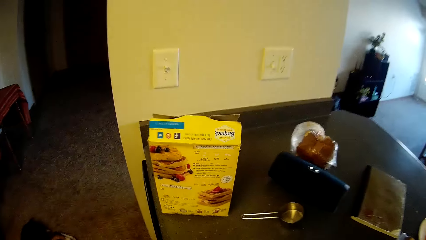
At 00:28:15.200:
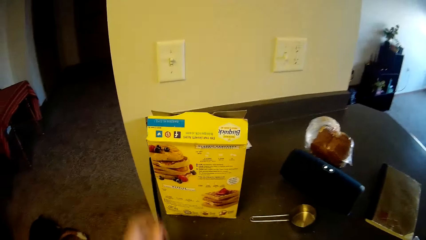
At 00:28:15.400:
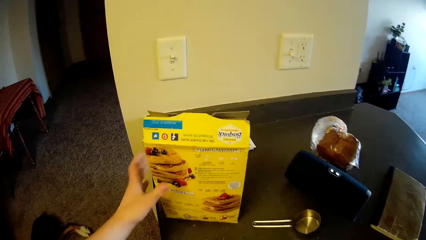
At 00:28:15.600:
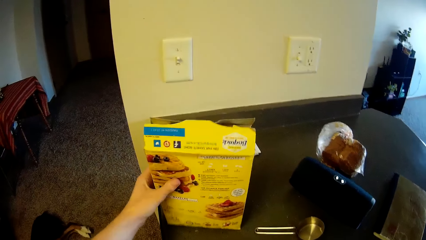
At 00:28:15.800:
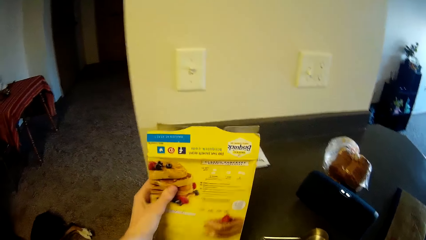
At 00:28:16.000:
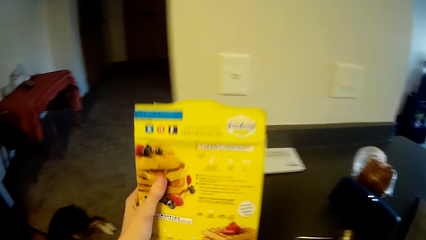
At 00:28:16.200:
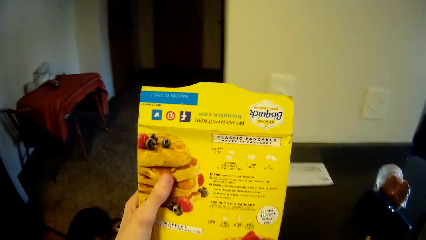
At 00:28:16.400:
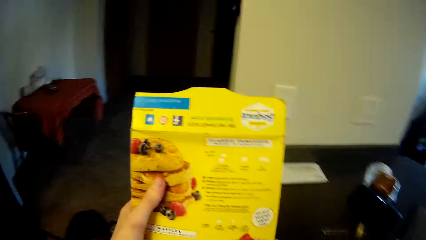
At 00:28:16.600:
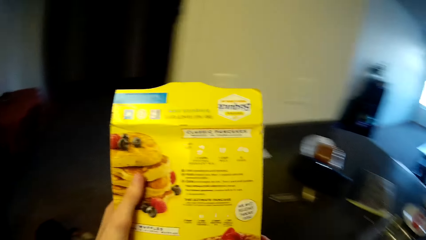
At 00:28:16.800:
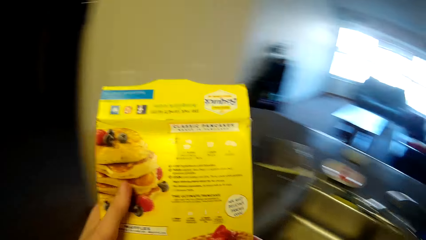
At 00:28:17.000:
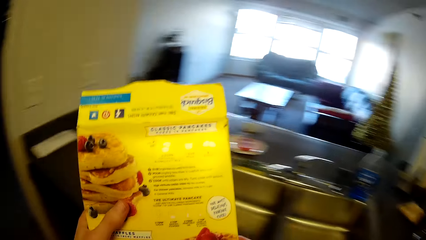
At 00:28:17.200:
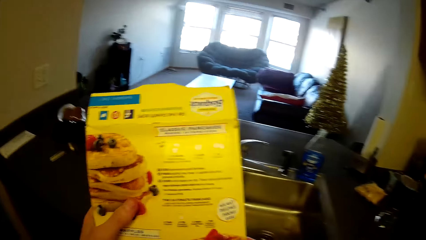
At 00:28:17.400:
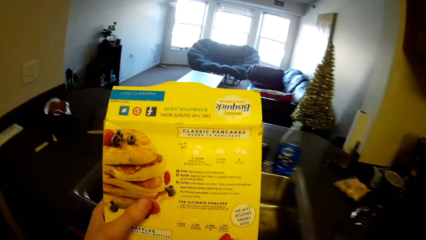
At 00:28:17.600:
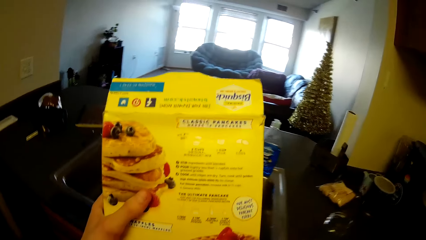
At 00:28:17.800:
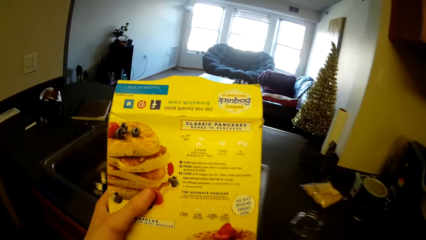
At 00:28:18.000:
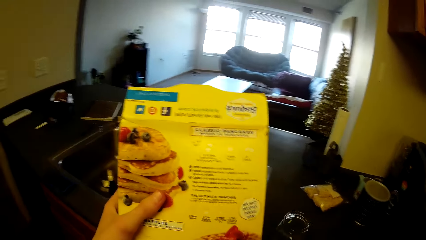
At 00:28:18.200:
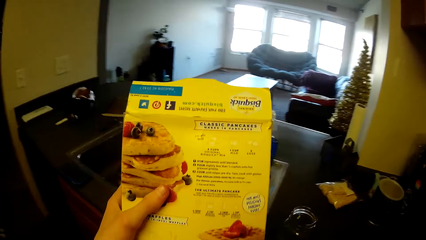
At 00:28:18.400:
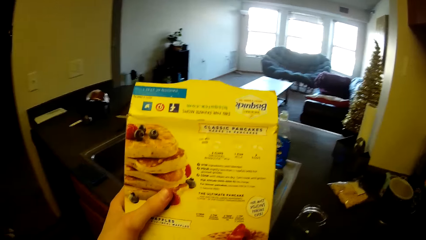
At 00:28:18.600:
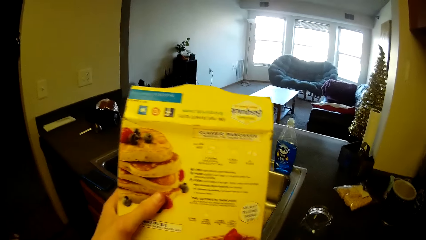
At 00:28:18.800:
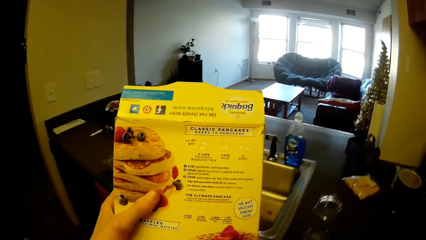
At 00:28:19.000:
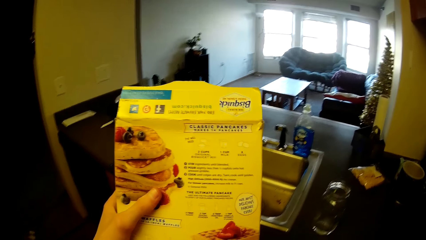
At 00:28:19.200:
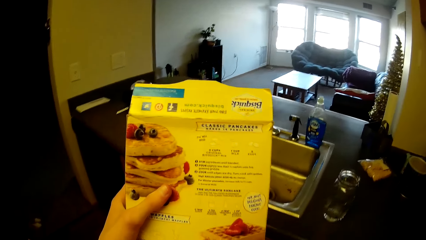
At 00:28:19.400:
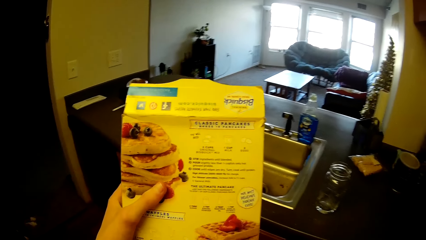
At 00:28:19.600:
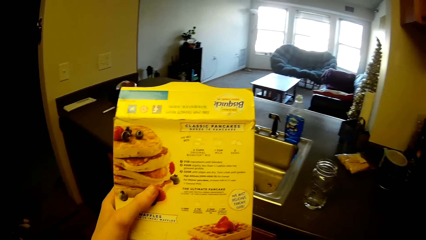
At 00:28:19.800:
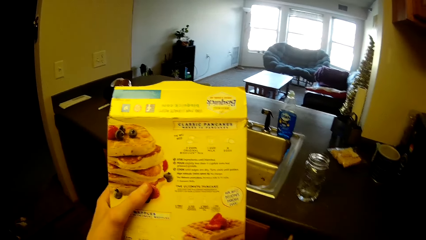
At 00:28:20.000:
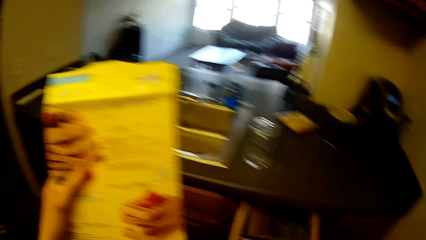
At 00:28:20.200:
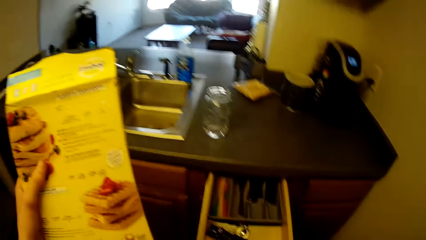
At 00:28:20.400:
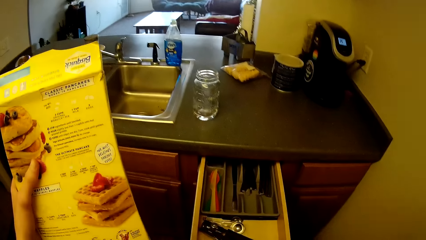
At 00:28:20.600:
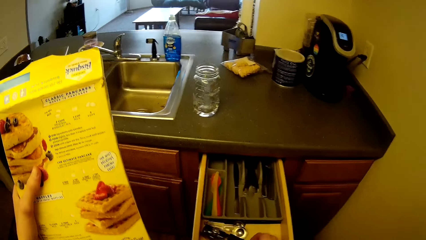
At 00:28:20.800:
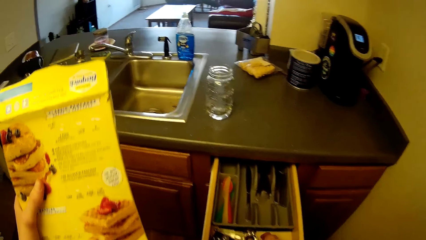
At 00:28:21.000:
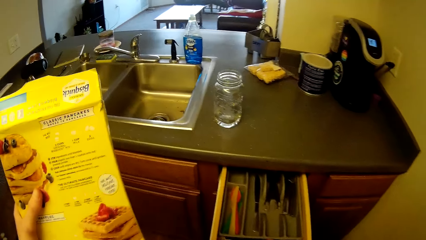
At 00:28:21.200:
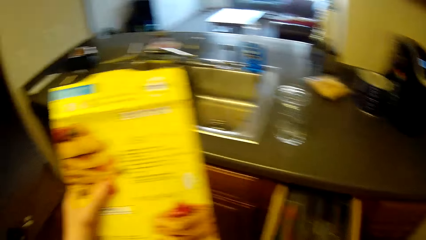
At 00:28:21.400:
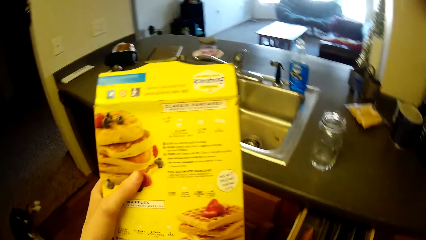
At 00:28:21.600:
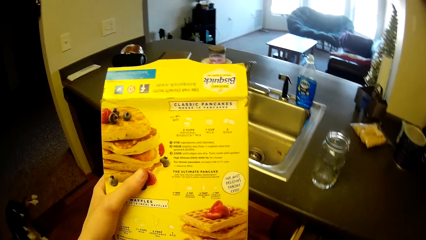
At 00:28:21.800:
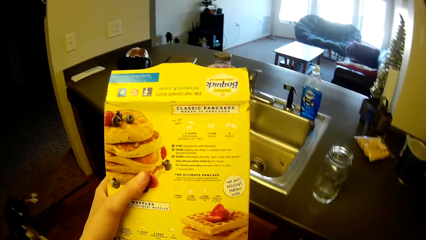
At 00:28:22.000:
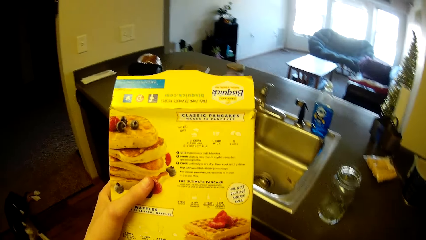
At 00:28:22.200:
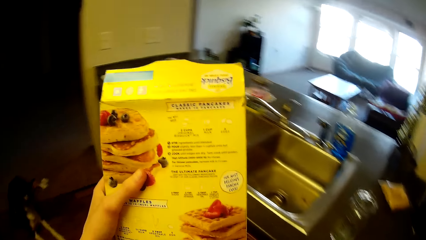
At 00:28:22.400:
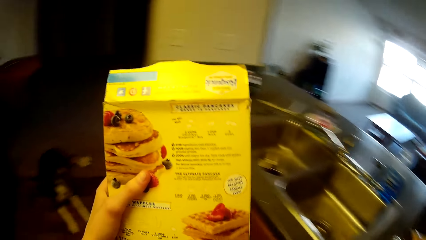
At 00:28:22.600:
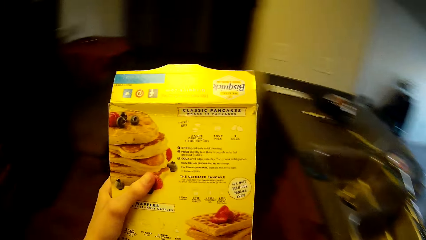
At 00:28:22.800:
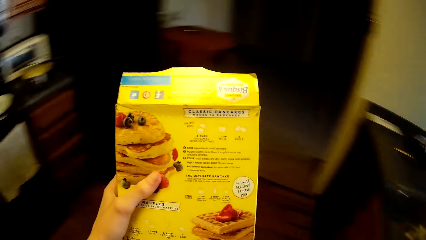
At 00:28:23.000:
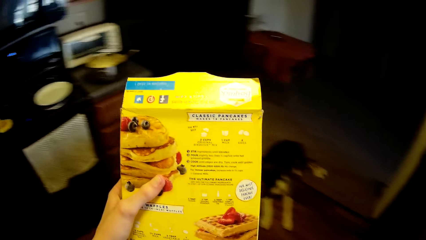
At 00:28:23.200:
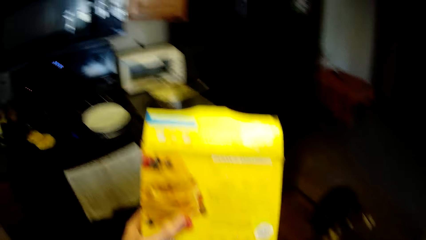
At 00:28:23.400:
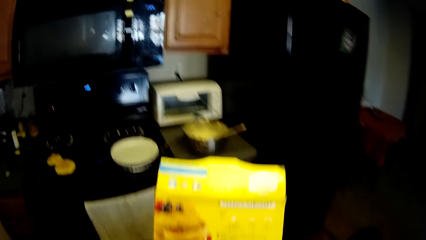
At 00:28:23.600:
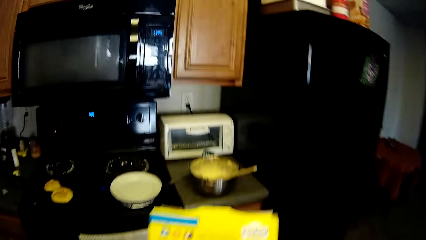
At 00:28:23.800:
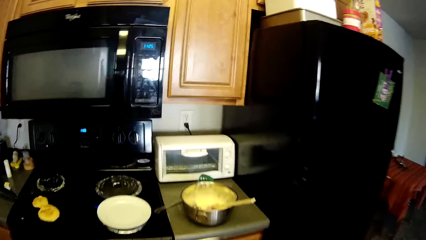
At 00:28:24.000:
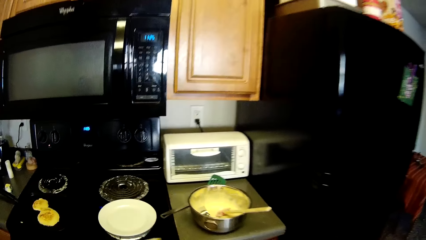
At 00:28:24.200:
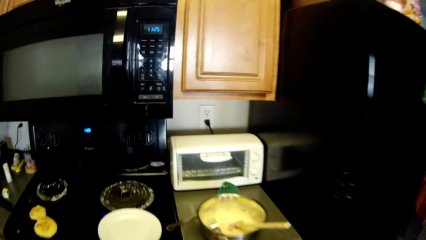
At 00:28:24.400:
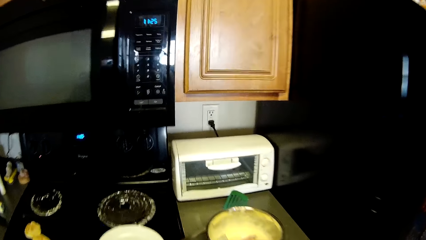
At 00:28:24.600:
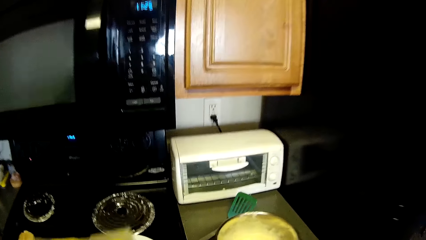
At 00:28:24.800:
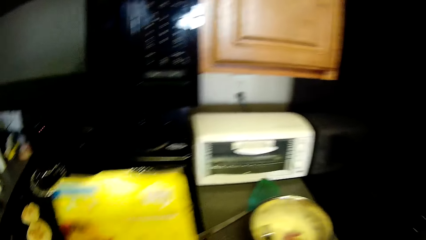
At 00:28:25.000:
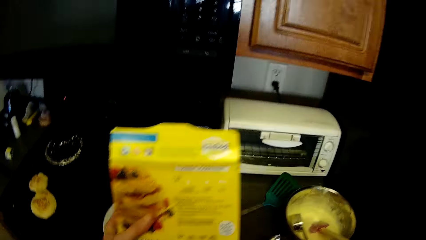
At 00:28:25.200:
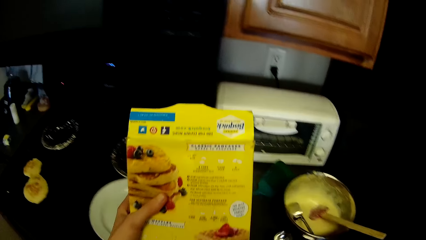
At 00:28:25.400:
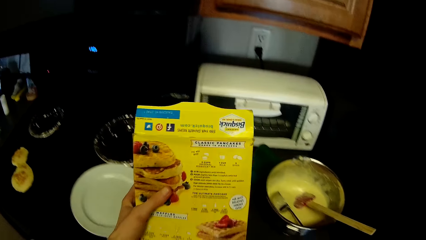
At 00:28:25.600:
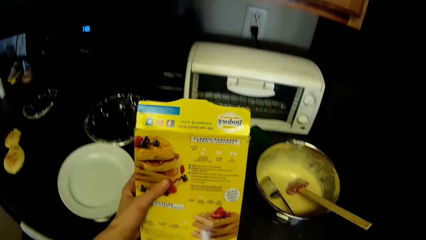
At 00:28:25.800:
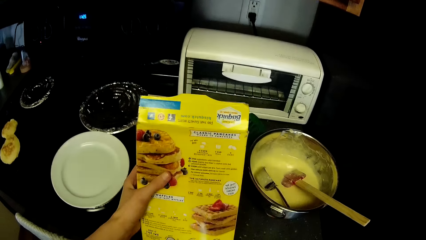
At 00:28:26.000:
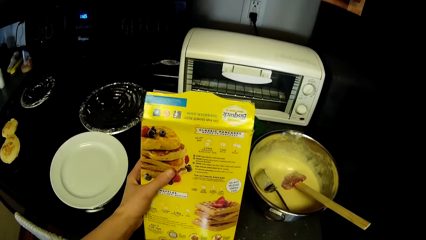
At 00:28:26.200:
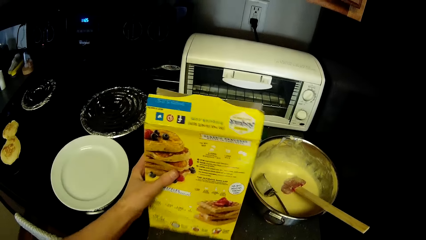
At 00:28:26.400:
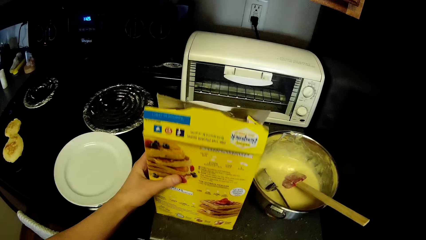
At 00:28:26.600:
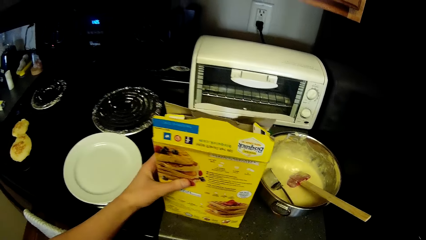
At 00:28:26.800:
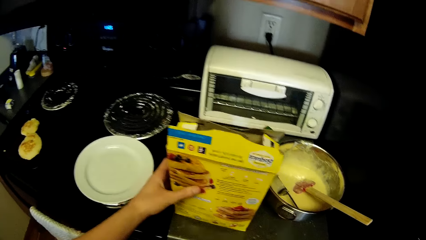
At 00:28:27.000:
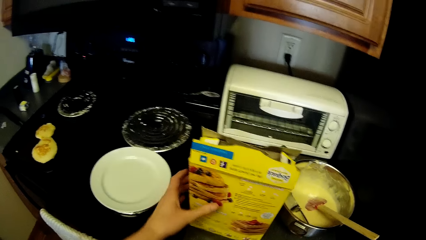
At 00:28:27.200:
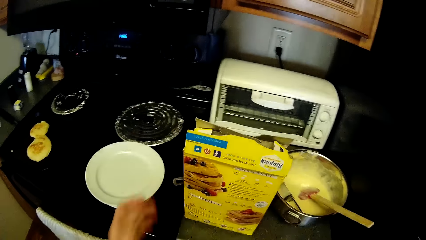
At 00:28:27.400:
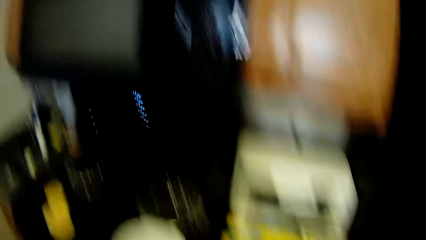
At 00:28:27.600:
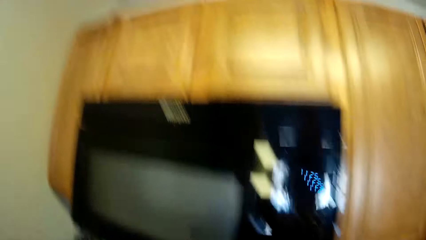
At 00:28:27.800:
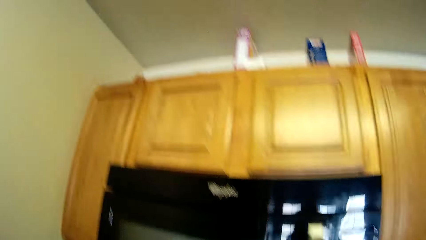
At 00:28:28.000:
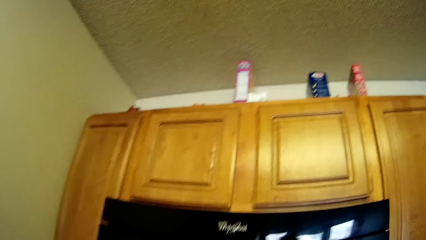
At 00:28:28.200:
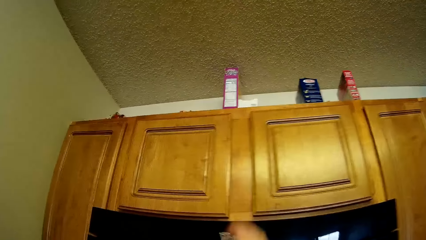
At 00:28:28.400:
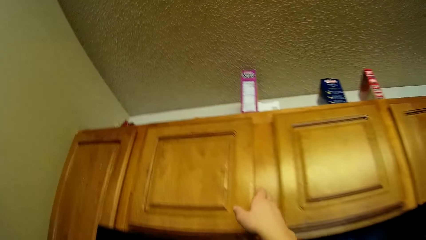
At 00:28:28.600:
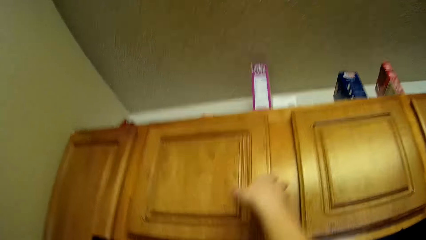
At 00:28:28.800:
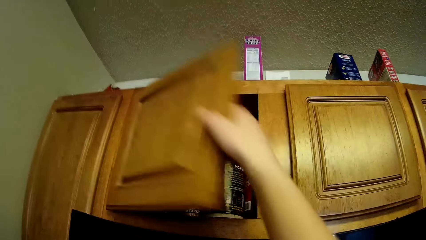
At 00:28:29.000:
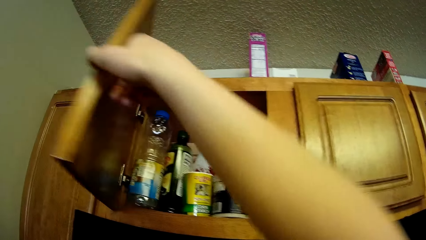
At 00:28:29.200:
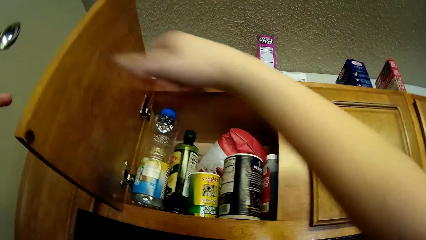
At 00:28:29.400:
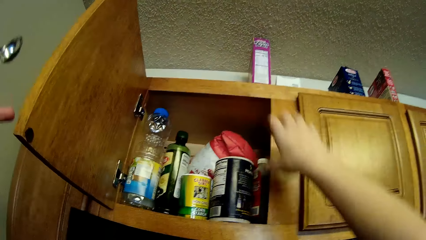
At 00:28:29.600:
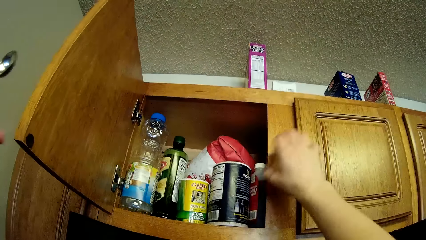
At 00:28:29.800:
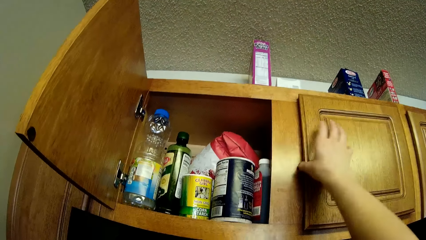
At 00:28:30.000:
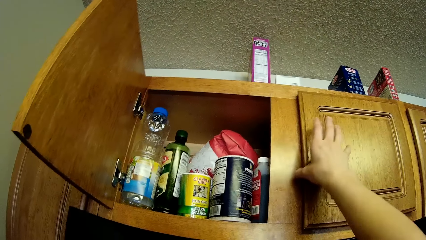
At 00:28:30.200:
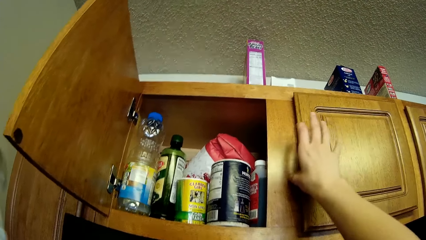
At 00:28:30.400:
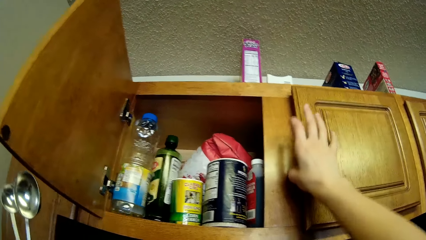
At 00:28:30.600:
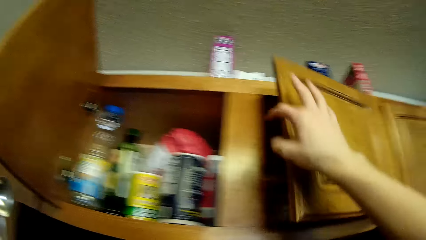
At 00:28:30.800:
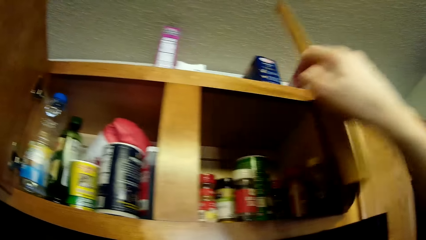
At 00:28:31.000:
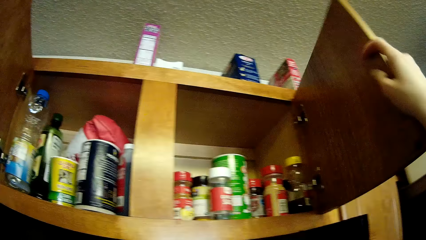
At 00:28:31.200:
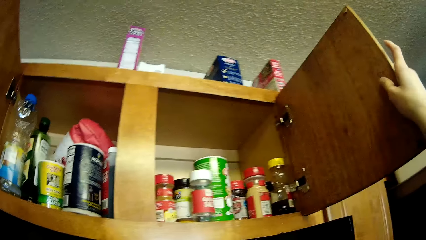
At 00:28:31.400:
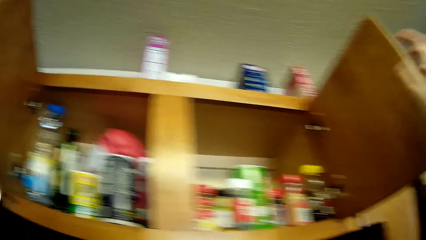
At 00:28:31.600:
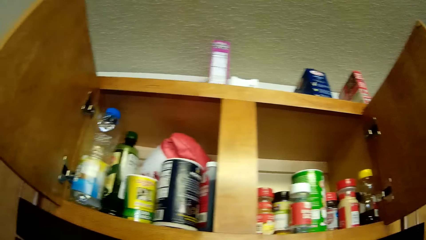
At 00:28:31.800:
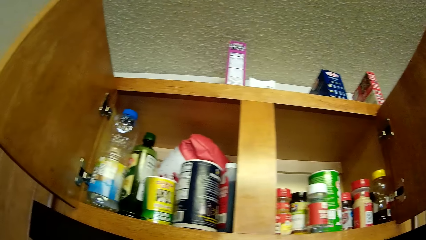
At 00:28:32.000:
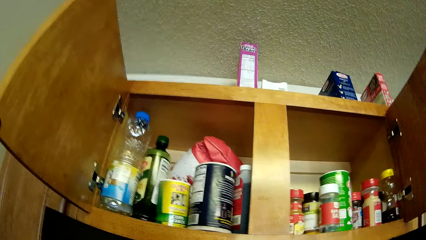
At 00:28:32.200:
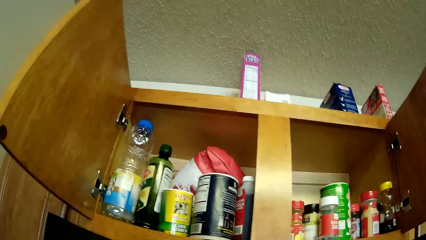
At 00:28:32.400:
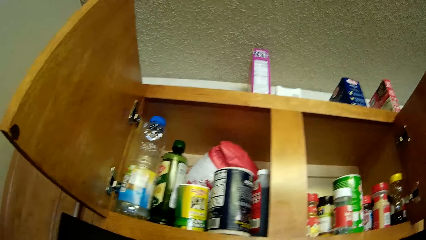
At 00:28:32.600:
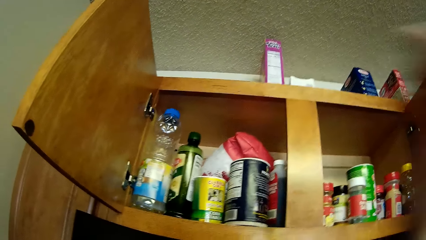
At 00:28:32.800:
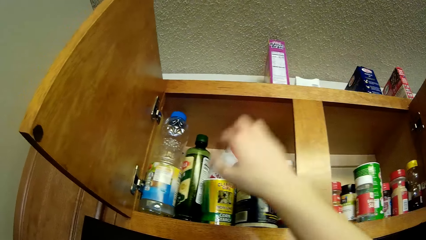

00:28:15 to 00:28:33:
The camera wearer picks up the carton of pancake or bisquick from the slab. They read the bisquick box. They pull a drawer underneath the slab. They walk towards the stainless bowl. They drop the carton of pancake mix on the slab. They open a wall cabinet. They open another section of the wall cabinet.
